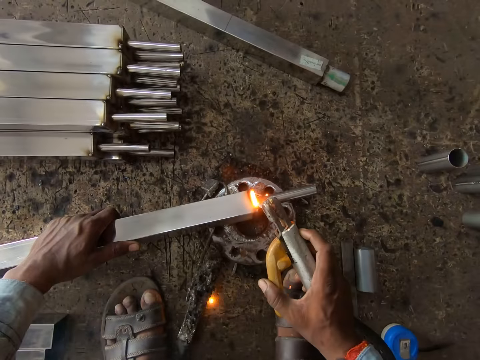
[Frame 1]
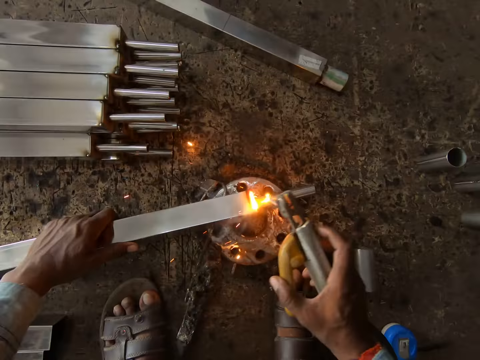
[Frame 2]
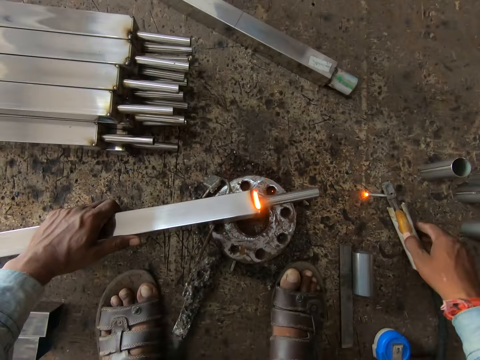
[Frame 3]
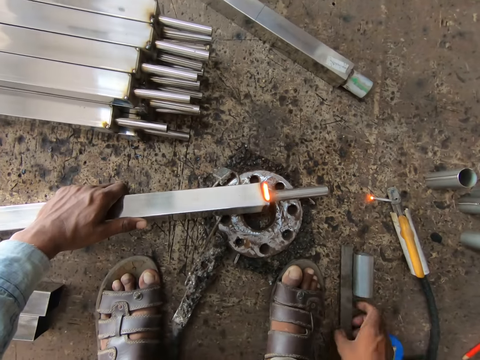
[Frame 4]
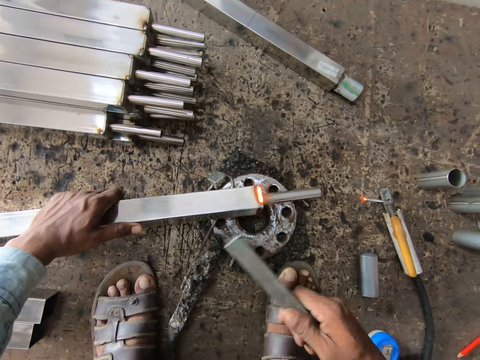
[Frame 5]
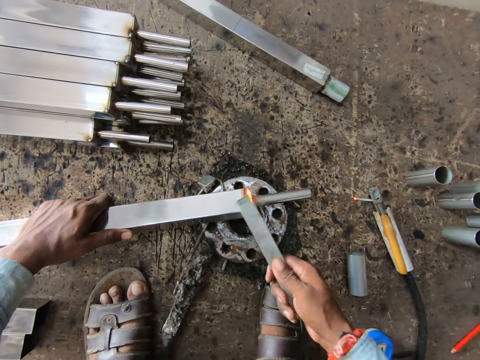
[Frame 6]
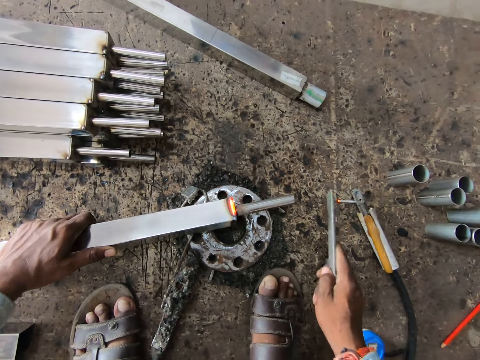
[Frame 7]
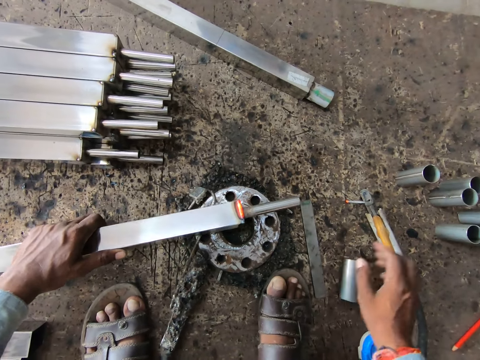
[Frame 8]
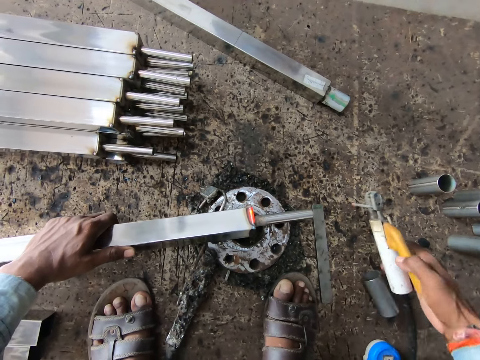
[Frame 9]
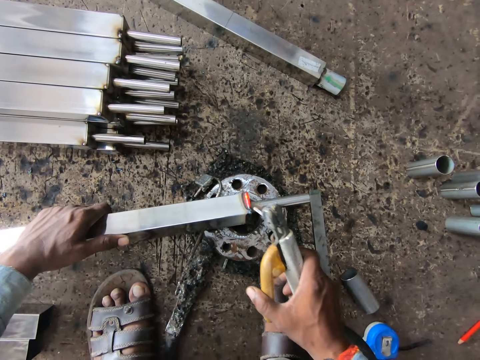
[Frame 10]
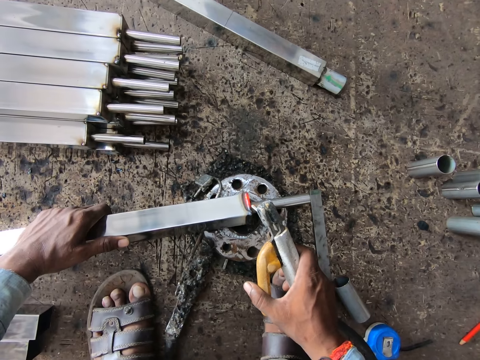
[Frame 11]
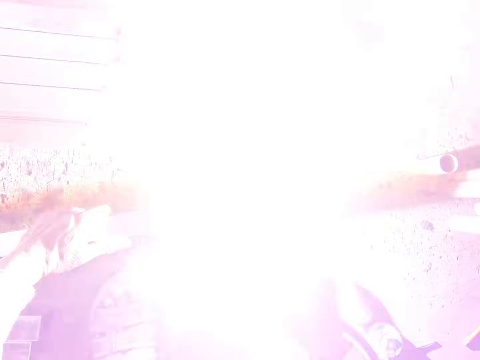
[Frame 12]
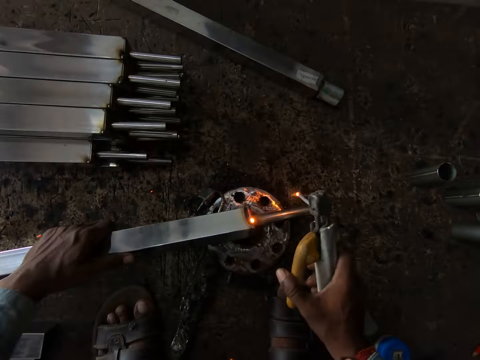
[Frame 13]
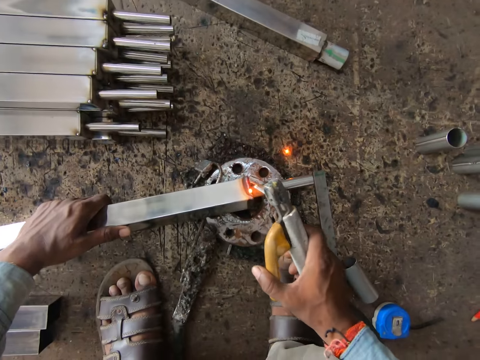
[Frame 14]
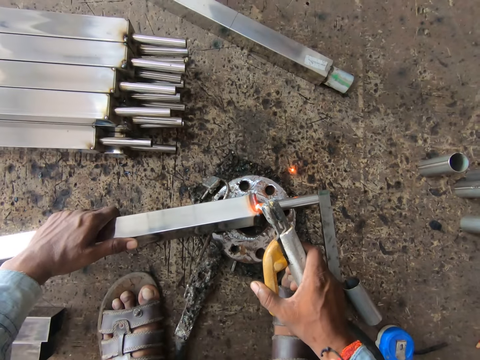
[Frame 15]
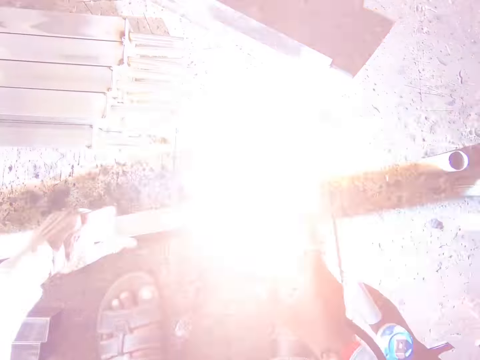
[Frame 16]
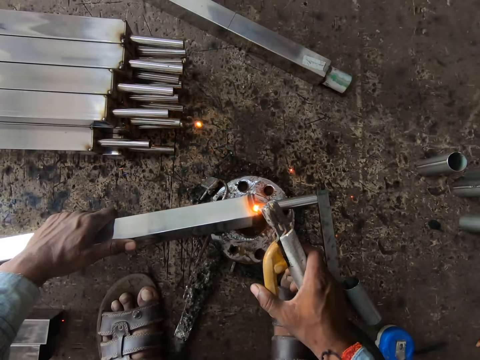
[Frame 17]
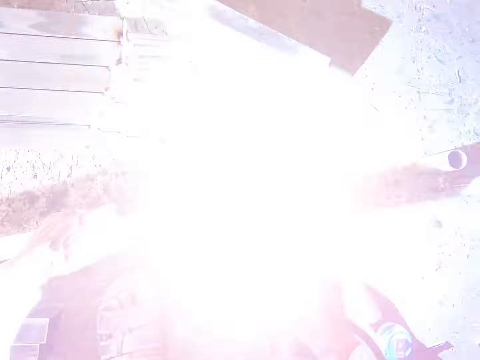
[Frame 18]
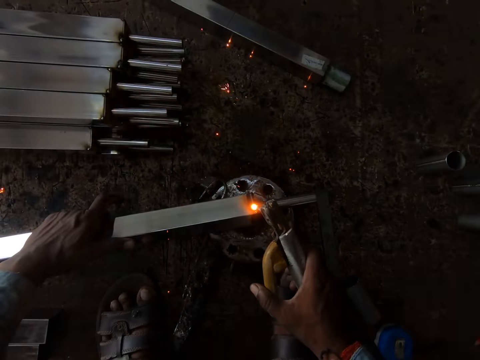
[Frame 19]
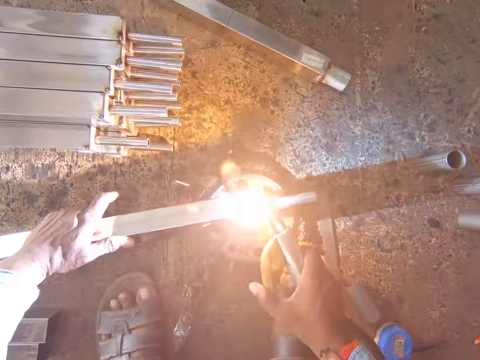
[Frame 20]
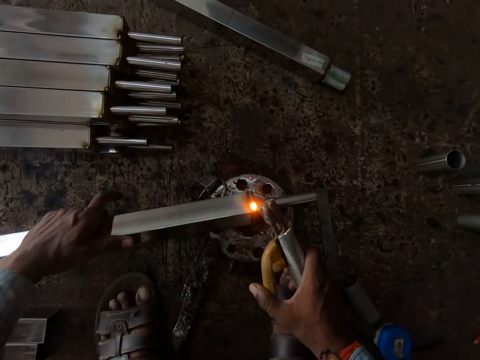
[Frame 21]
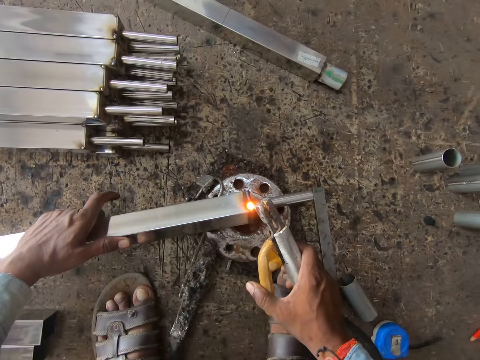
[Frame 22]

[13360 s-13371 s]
The camera wearer drops the welding tong or welder in his right hand on the ground. He picks up the piece of metal from the ground with his right hand. He hits the welded stainless metal in his left hand on the ground with the piece of metal in his right hand. He hits the metal again. He drops the piece of metal in his right hand on the ground. He picks up the welding tong from the ground with his right hand. He welds the stainless metal with the welding tong in his right hand. He shakes the welder. He welds the metal.

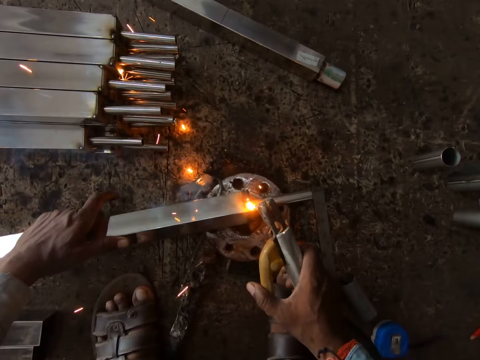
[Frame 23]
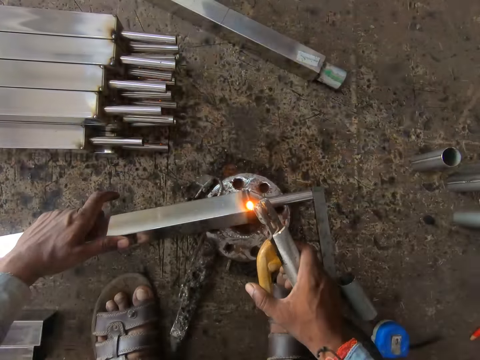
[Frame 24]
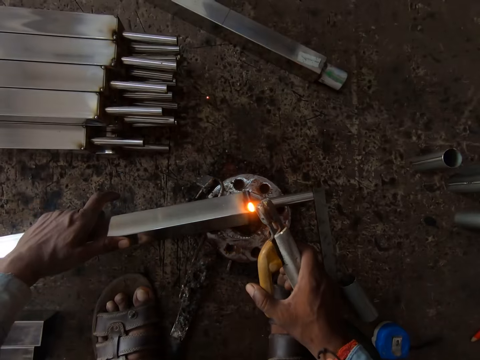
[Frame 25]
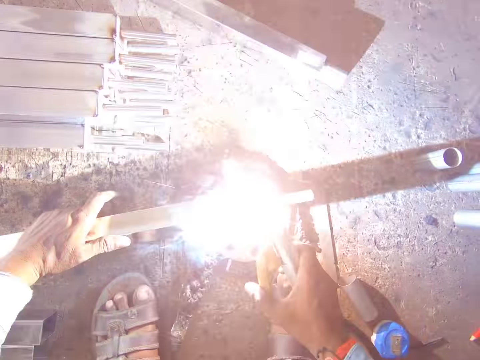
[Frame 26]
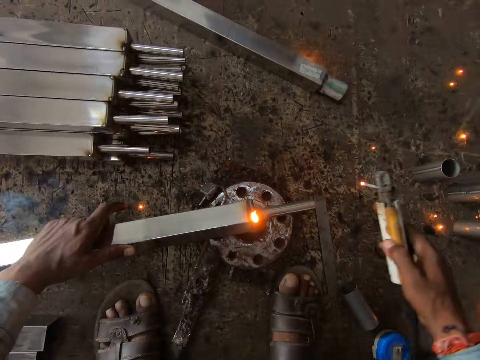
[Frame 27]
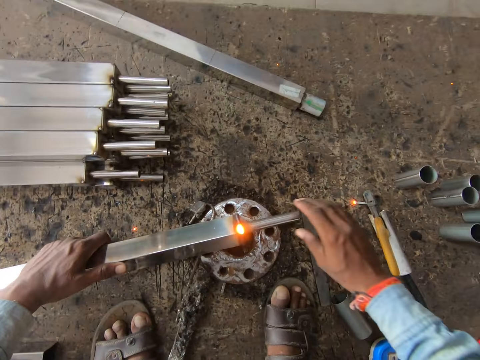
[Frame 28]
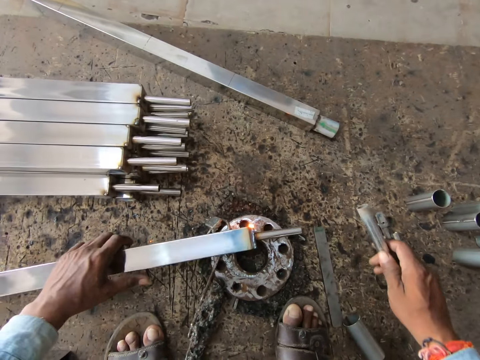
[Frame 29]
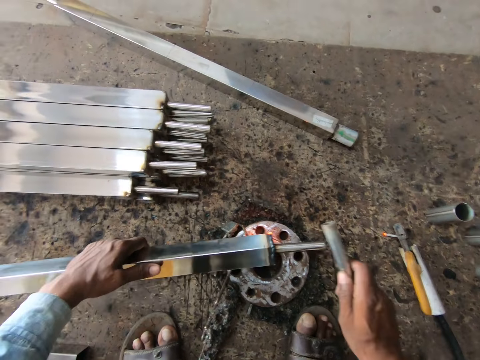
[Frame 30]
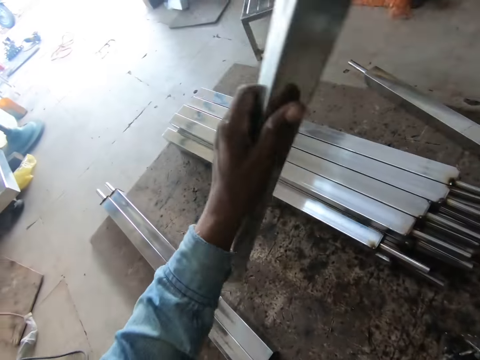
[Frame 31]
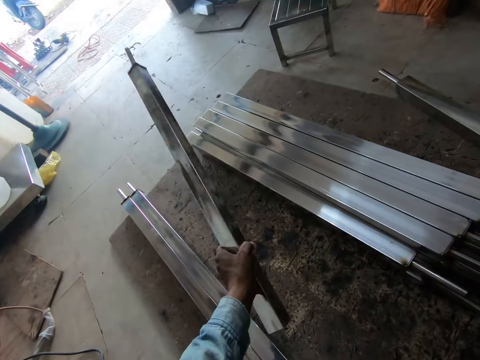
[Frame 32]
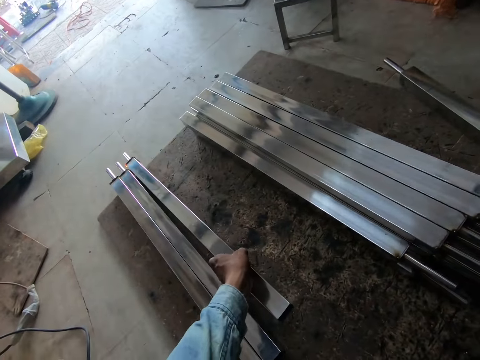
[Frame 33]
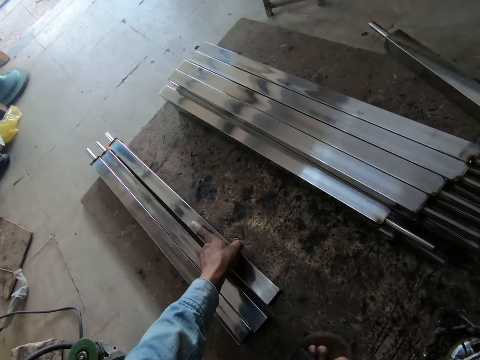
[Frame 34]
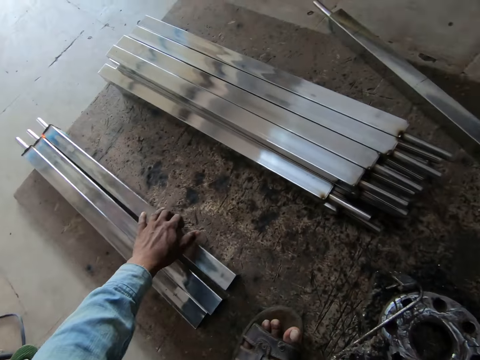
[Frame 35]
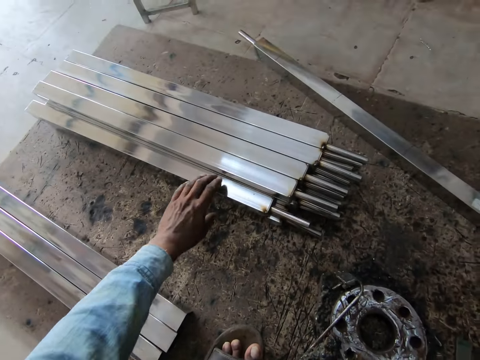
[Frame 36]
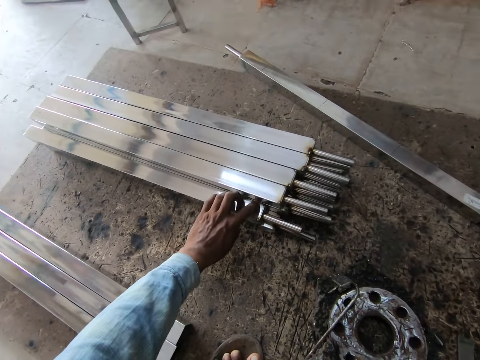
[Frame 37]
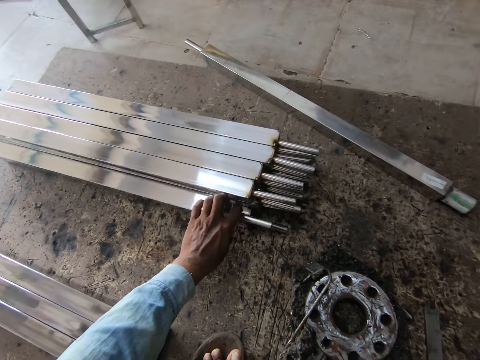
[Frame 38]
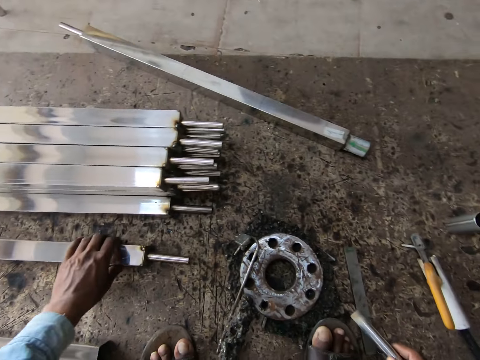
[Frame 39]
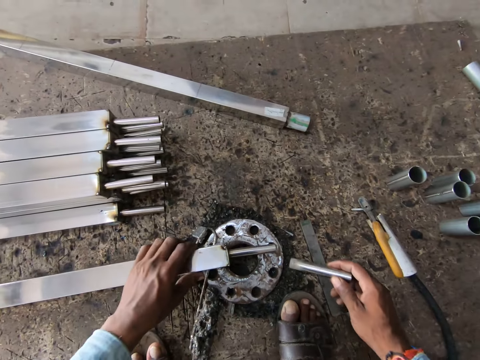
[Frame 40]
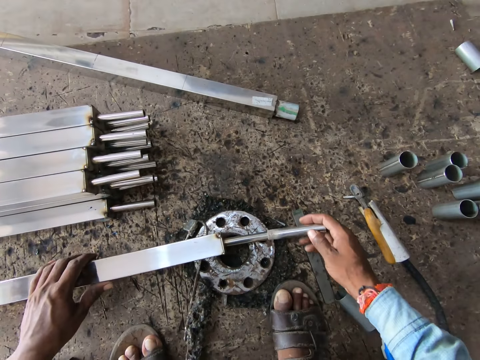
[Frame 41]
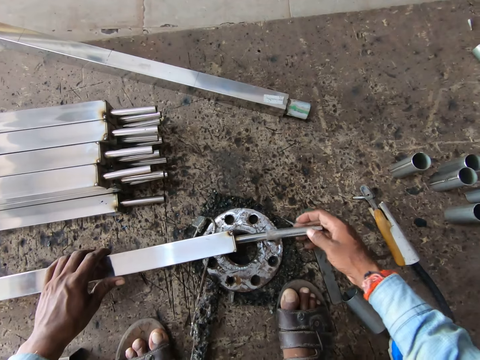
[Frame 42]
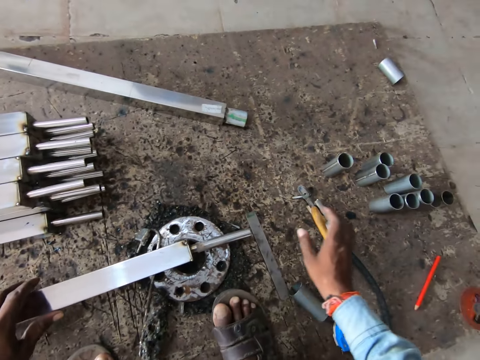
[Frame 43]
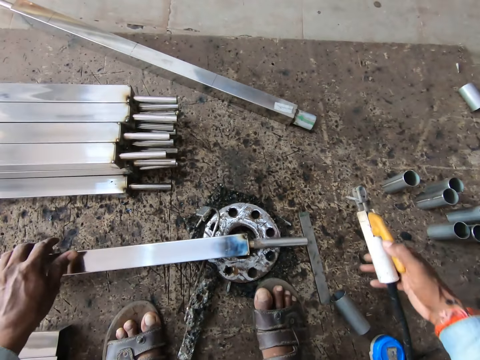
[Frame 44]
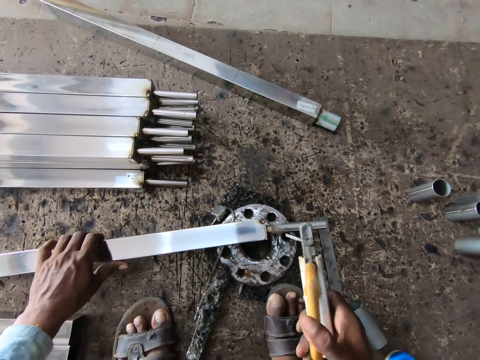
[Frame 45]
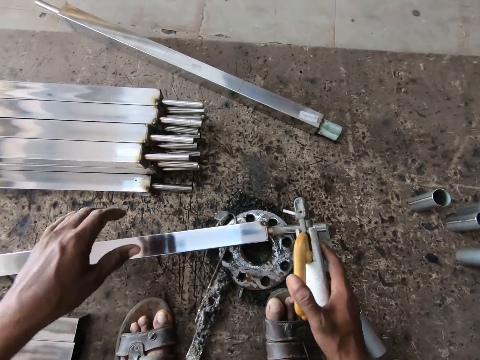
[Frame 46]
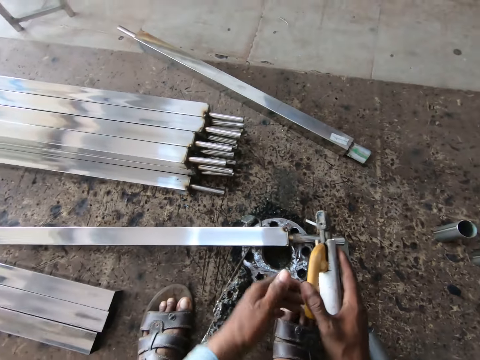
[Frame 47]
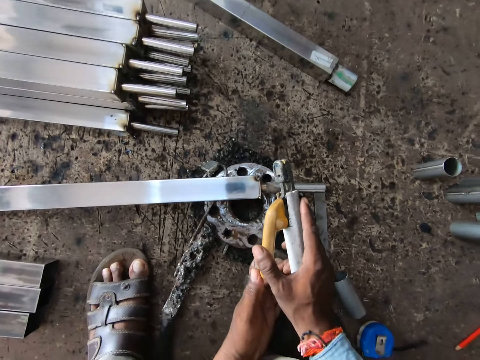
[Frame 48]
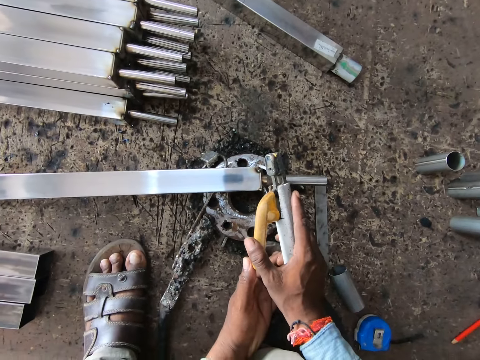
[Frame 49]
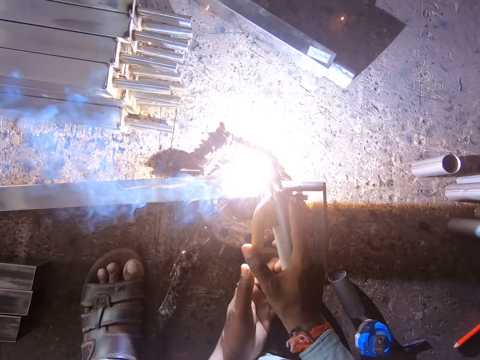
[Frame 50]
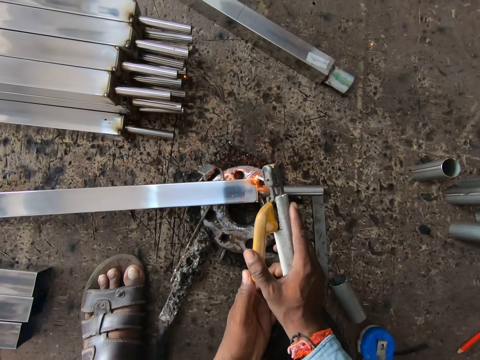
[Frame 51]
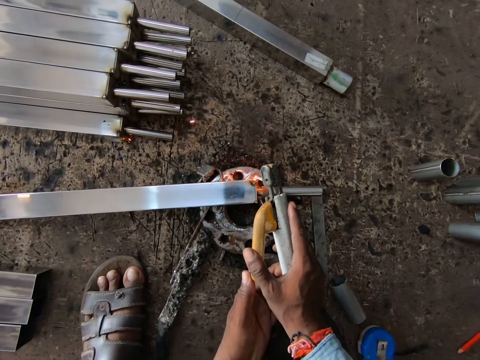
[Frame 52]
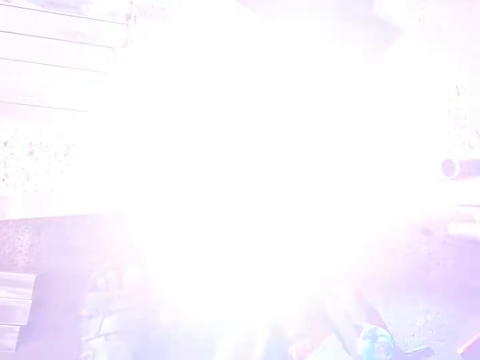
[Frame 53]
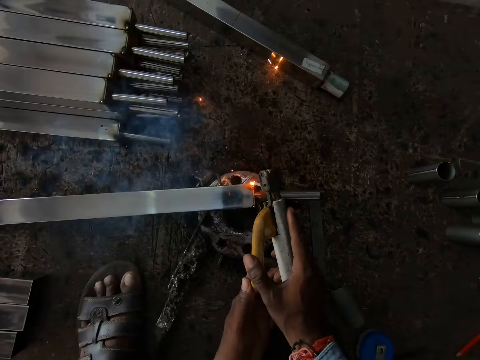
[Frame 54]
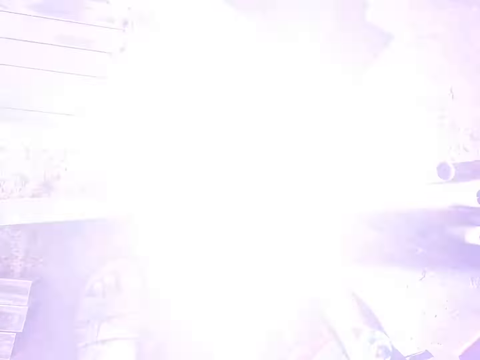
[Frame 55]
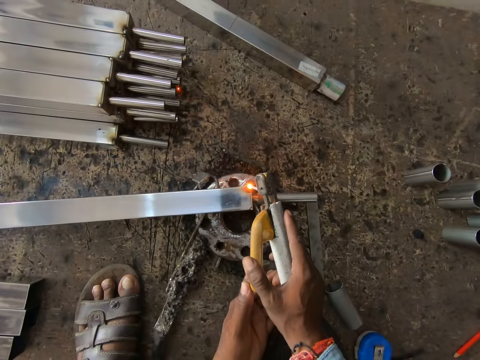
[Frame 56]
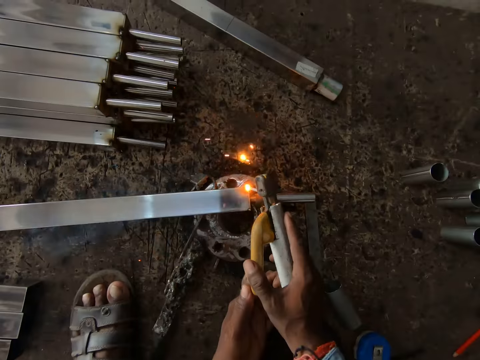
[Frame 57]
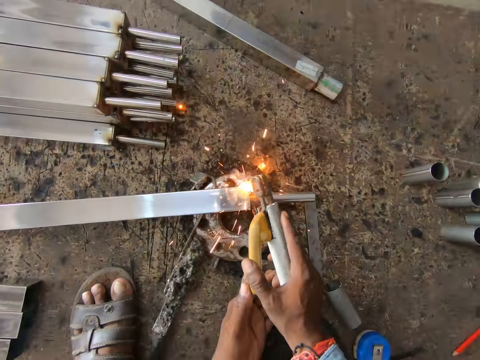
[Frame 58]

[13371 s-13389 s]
The camera wearer drops the welding tong or welder in his right hand on the ground. He turns the metal. He removes the fitted piece of metal from the welded stainless metal in his left hand with his right hand. He hits the fitted piece of metal in his right hand on the welded stainless metal in his left hand. He holds the metal. He stands the welded stainless metal on the ground with his left hand. He lifts the metal. He drops the welded stainless metal on the ground with his left hand. He moves the metal. He picks a stainless metal from the ground with his left hand. He touches the metal. He touches the metal again. He fits a piece of metal in his right hand on the stainless metal in his left hand. He drops the metal. He repositions his hand on the metal. He picks up the welding tong from the ground with his right hand. He moves the metal. He moves the metal again. He welds the stainless metal with the welding tong in his hands. He holds the welder. He welds the metal.
